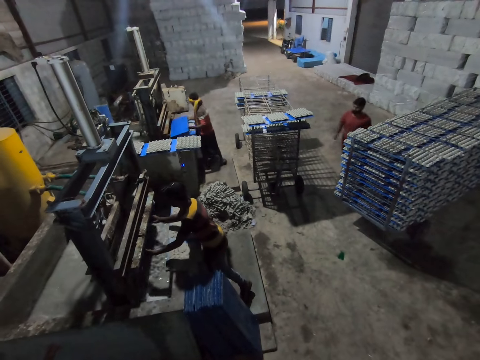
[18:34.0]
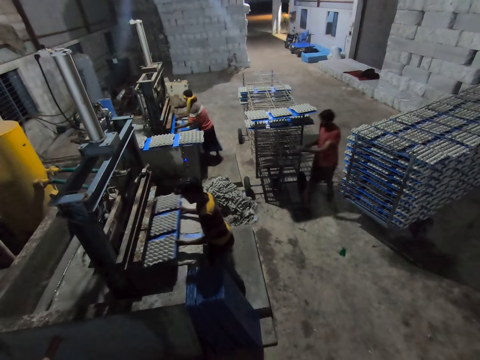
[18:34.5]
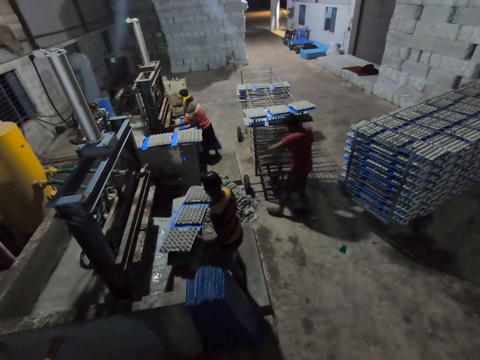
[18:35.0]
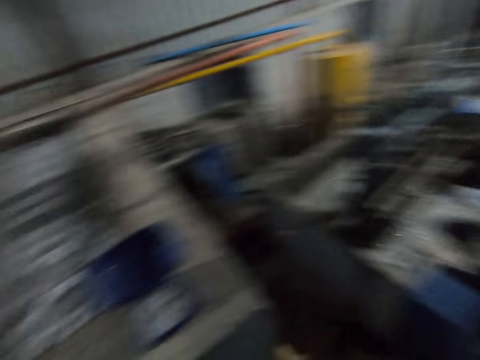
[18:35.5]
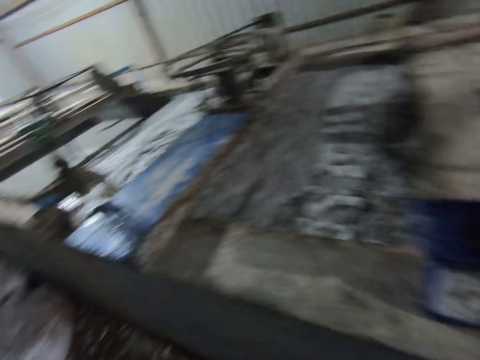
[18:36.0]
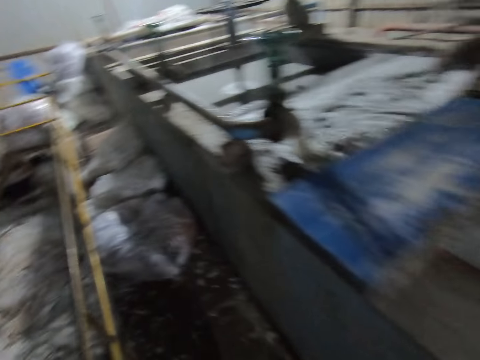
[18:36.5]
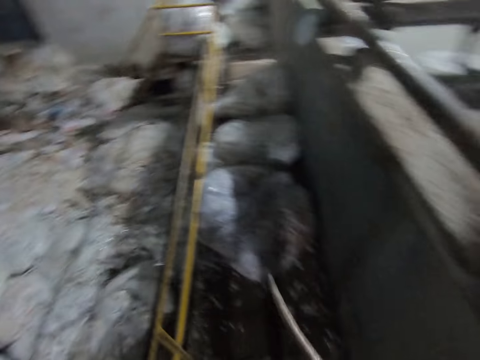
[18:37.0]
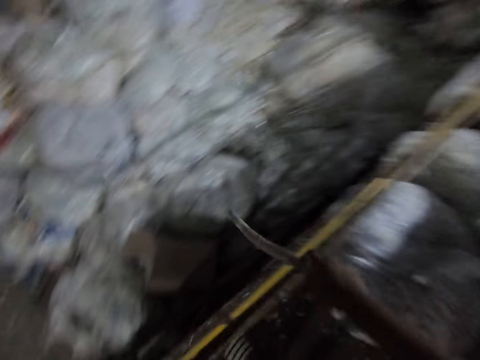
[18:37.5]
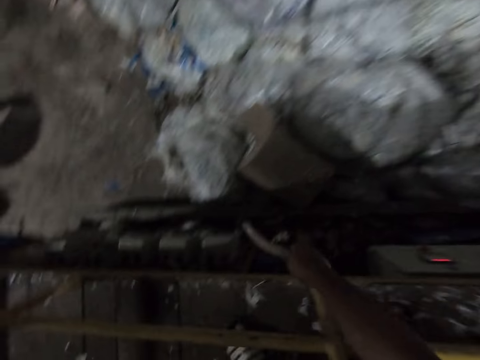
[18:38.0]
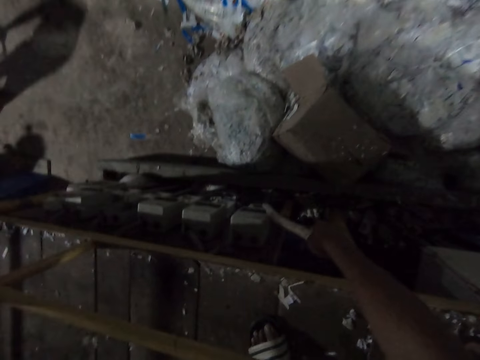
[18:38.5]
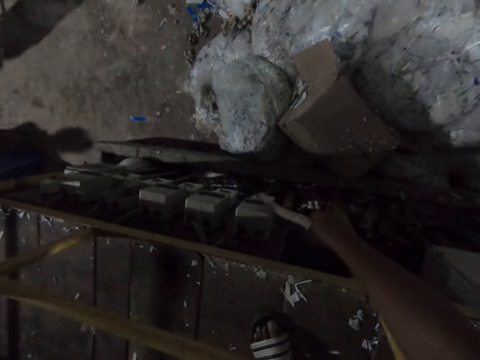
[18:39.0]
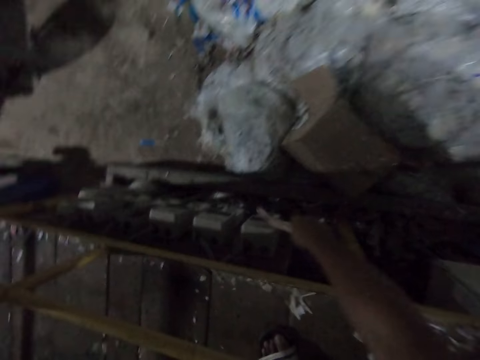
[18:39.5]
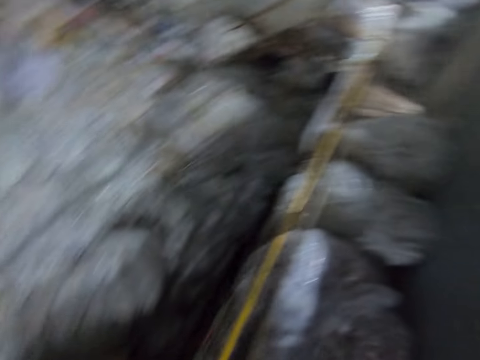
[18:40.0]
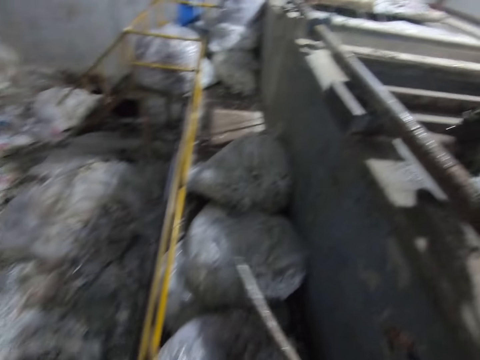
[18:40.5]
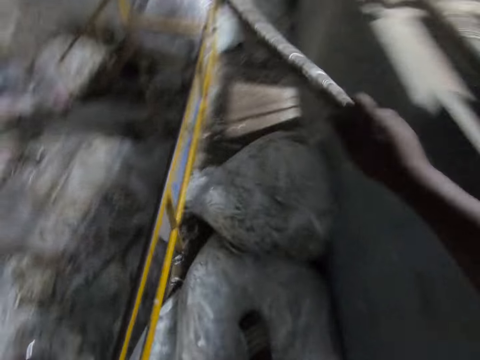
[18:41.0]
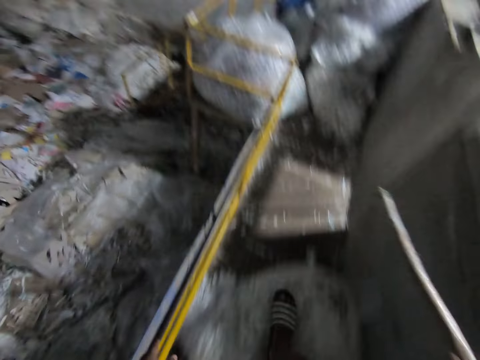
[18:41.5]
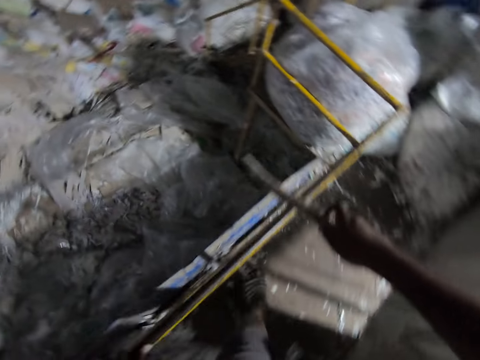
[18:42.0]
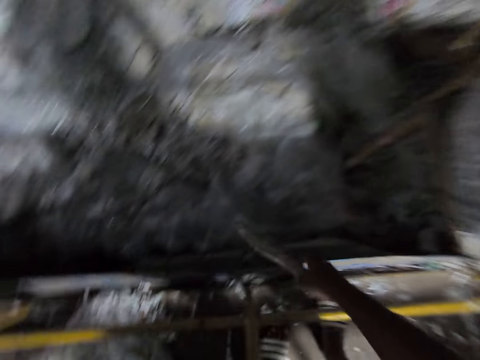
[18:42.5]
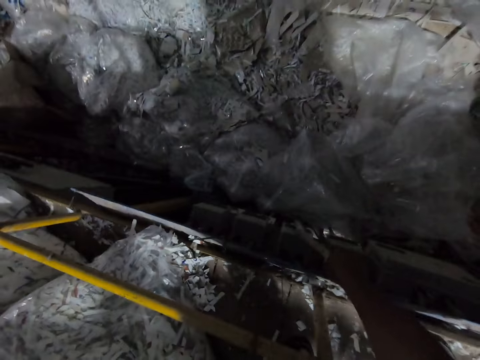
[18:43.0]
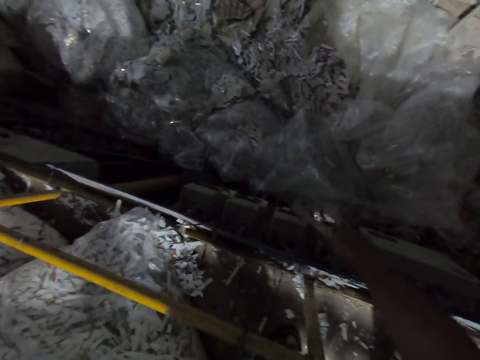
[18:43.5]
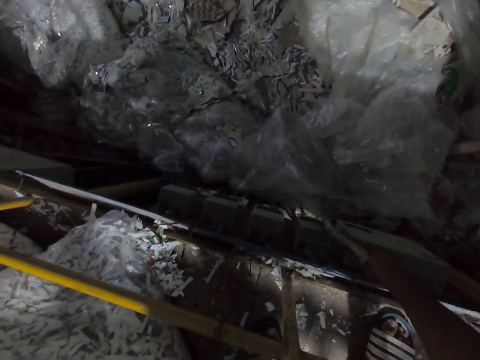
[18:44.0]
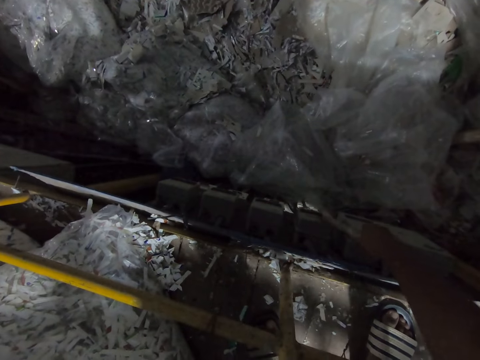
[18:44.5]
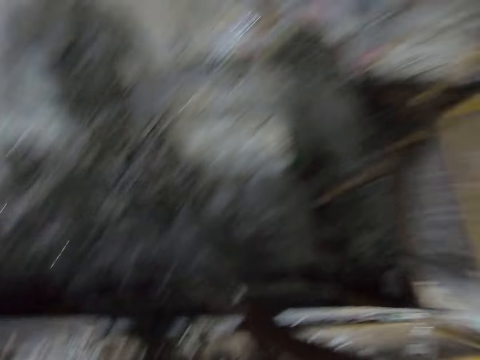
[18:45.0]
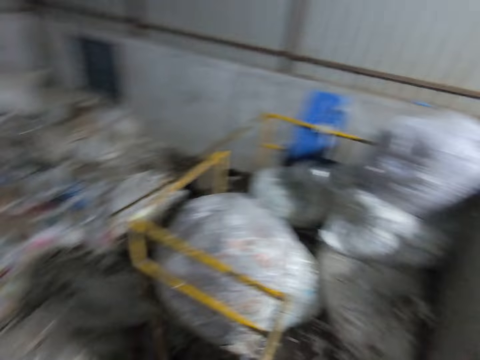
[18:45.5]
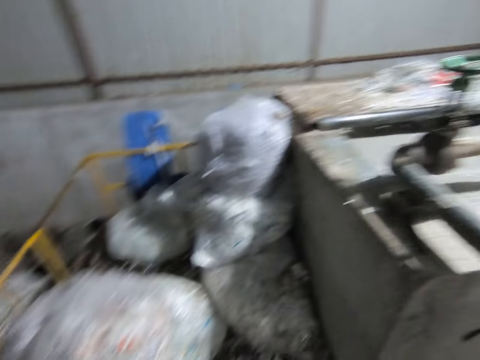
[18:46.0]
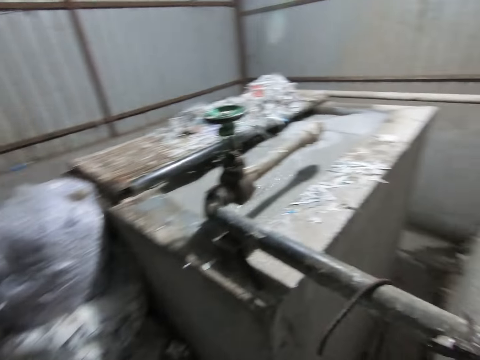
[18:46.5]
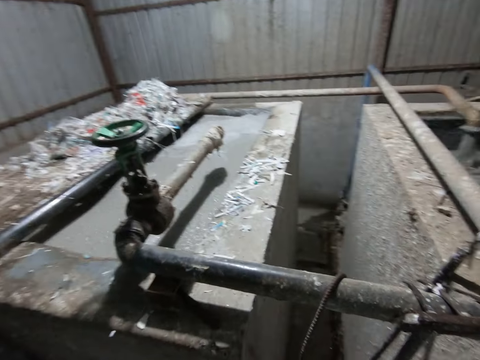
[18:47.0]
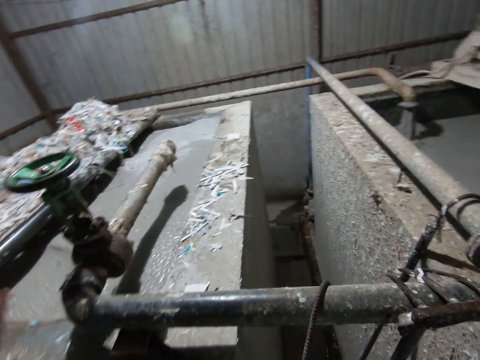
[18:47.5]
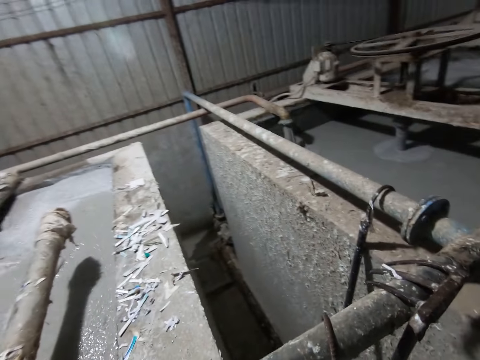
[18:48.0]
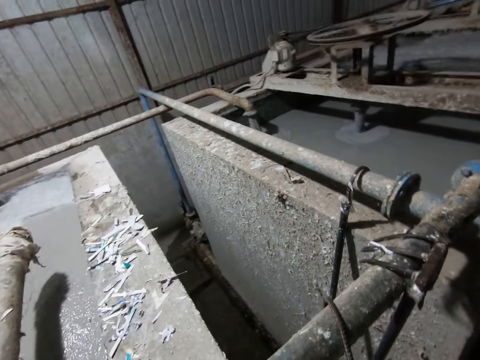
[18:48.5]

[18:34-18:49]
A man puts the pvc sheet in the pulp molding machine with both hands. Another man removes some egg trays with the pvc sheet in both hands from the pulp molding machine. A third man holds the rack with both hands. The camera wearer turns to the other side. He walks beside the metal rail. He stretches his hand towards the switch. He gently touches a fuse on a wall with the stick in his right hand. He walks beside the metal rail. He gently touches the fuse on the wall with the stick in his right hand again. He stretches his hand towards the switch. He gently touches the fuse on the wall with the stick in his right hand again. He looks around the industry.

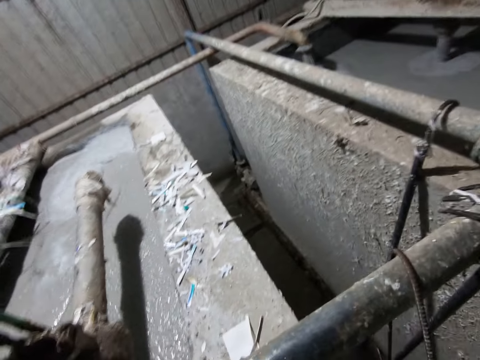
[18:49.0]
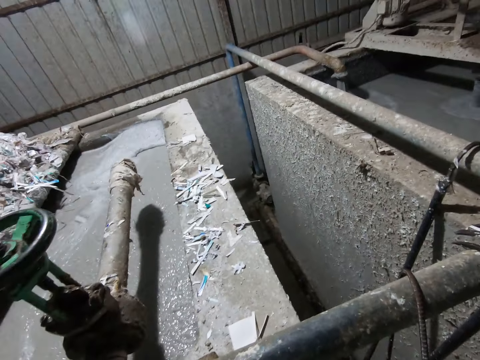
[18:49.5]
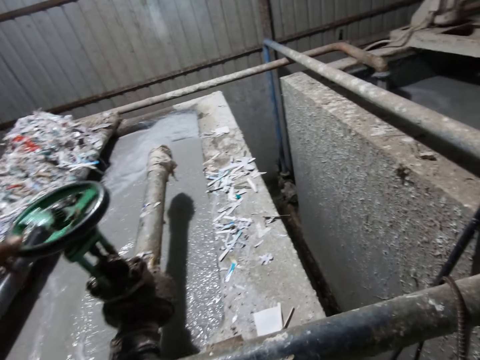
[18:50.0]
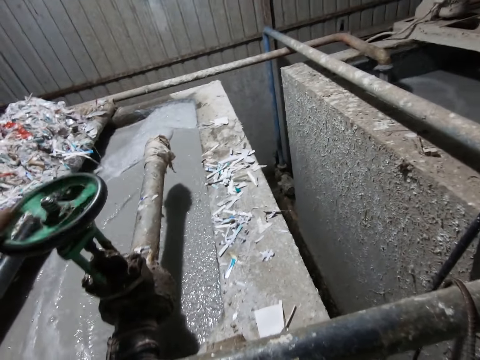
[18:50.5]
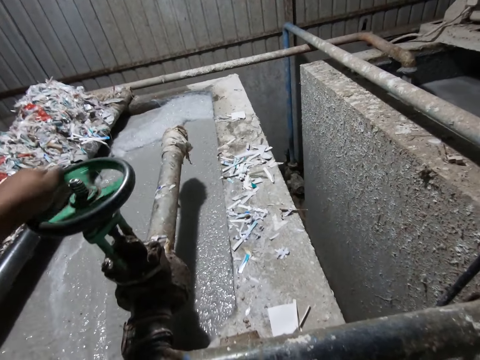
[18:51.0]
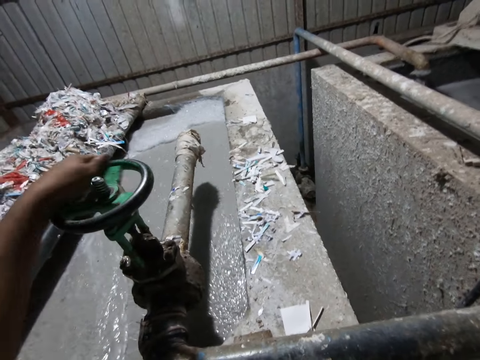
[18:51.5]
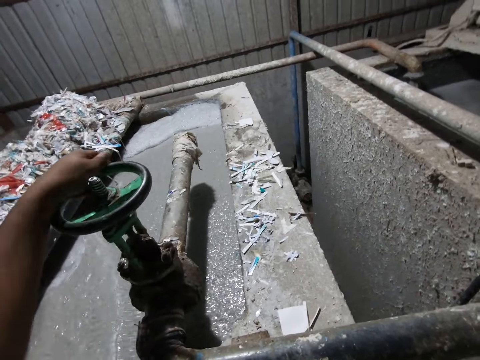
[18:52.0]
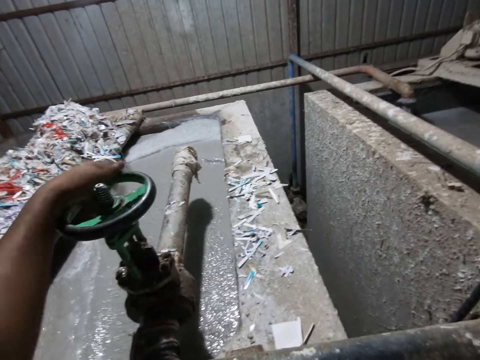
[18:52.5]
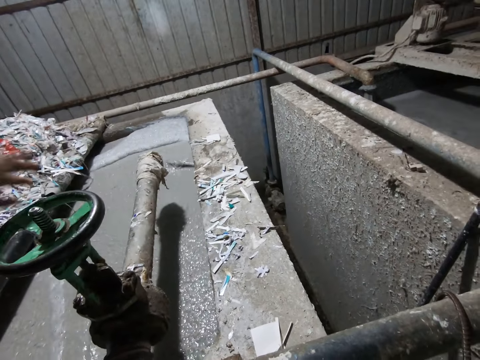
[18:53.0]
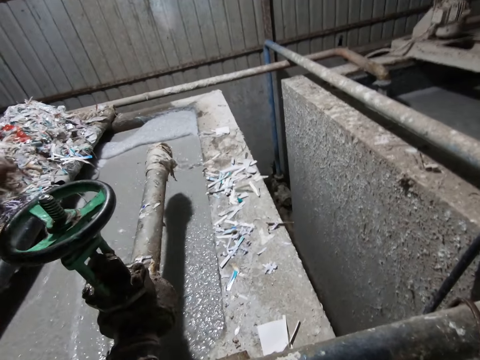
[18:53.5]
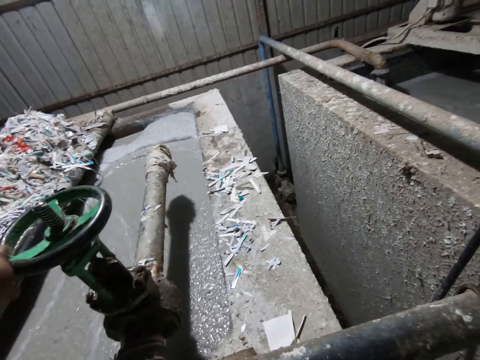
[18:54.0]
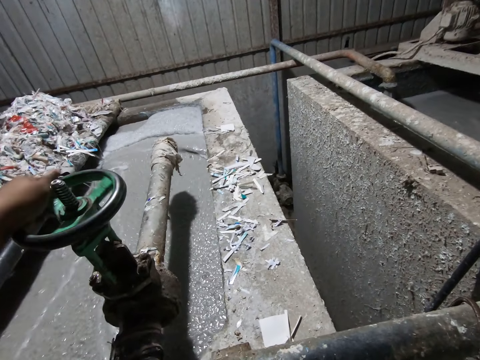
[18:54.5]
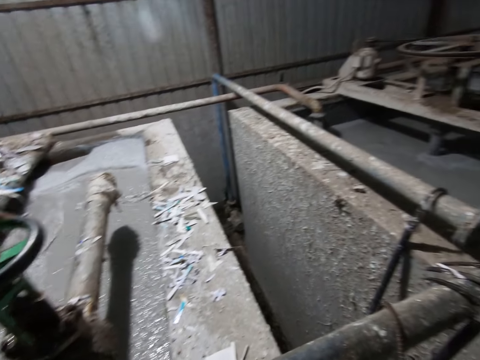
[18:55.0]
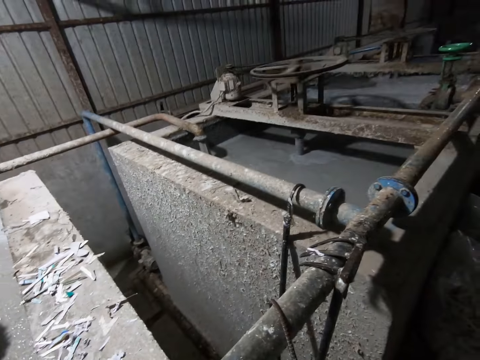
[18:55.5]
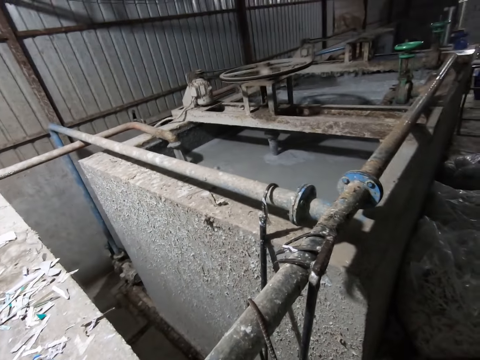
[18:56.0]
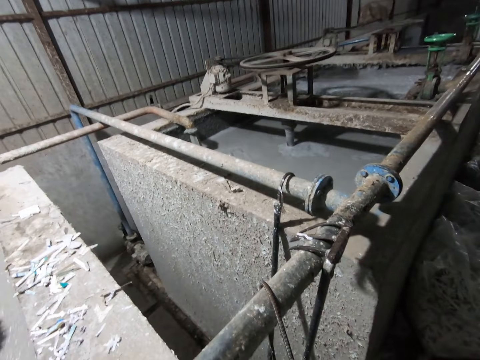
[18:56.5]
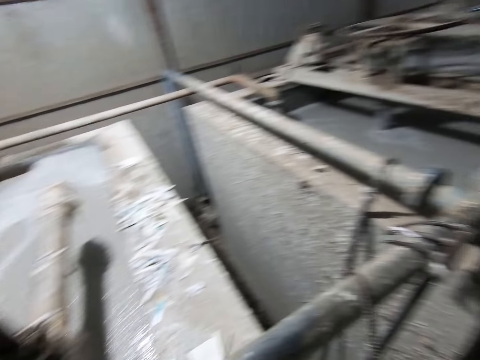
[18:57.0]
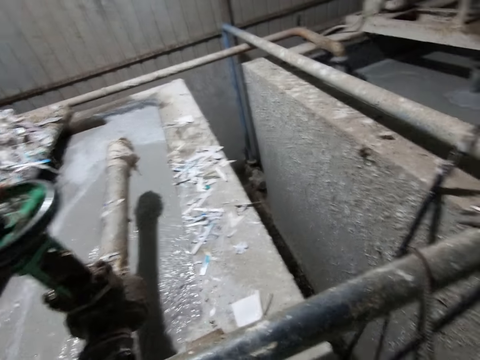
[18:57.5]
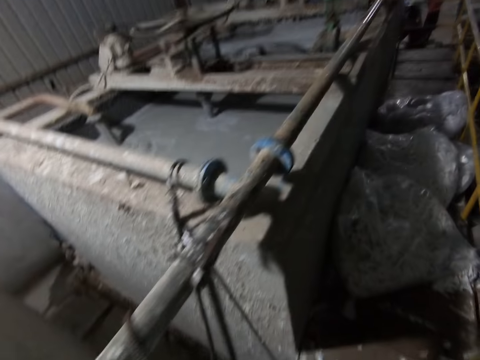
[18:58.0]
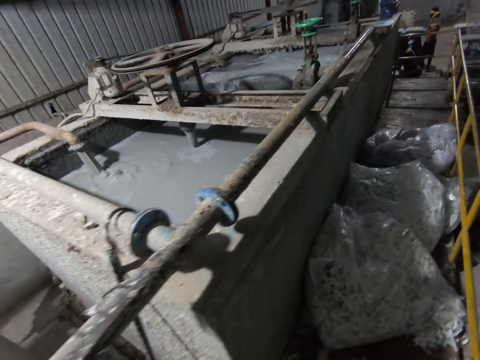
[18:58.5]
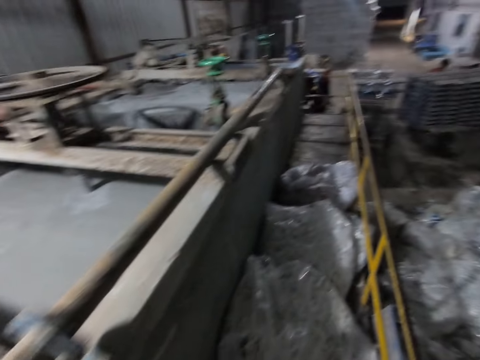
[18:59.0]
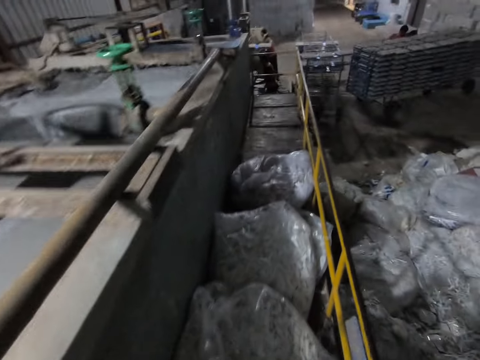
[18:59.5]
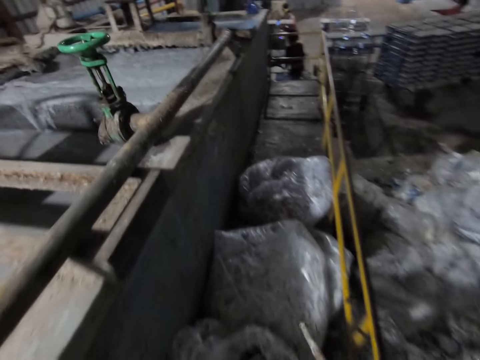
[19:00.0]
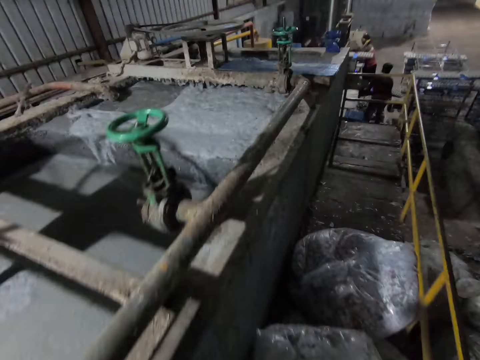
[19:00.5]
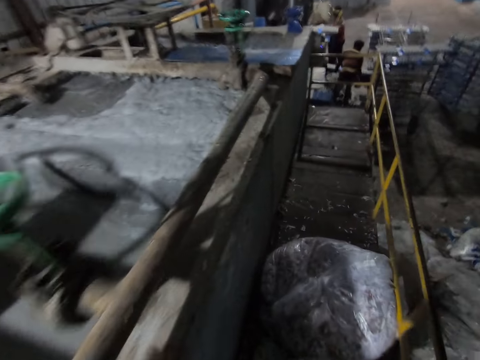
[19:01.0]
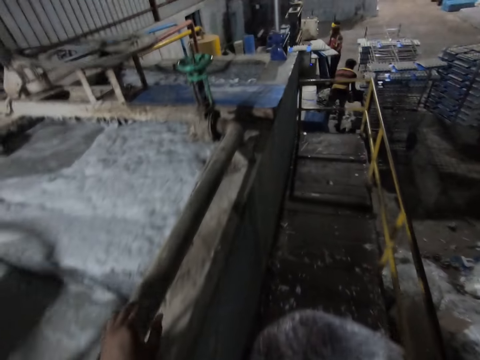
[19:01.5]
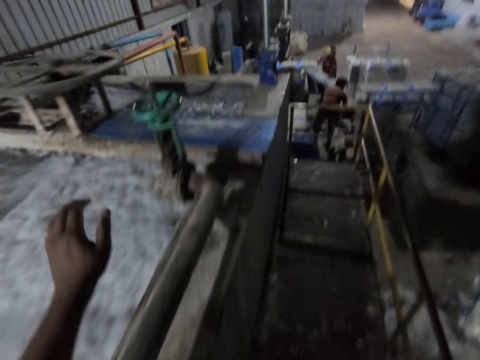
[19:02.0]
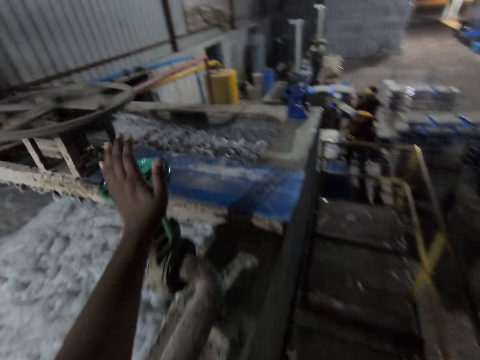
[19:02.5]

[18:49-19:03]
The camera wearer rotates a tap on a pulp pool with his left hand. He looks on the other side. He holds the tap on the pulp pool with his left hand. He walks beside the metal rail. A man holds some egg trays with a pvc sheet in both hands. The man drops the egg trays with the pvc sheets on the rack with both hands. Another man holds some egg trays with a pvc sheet in both hands.
